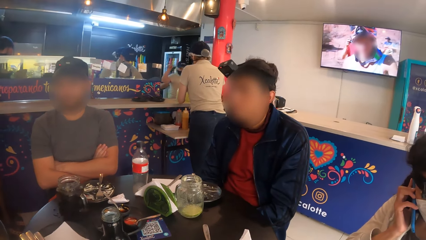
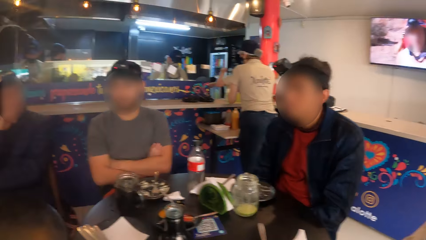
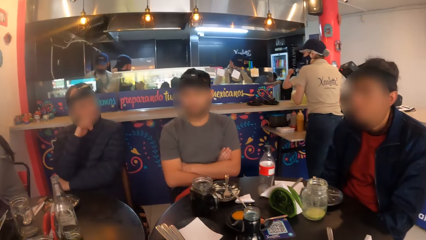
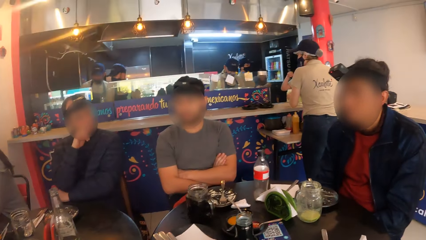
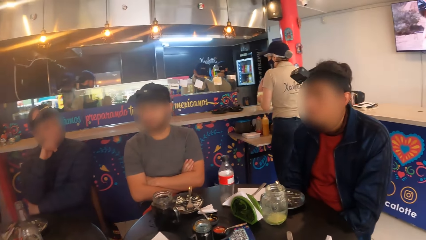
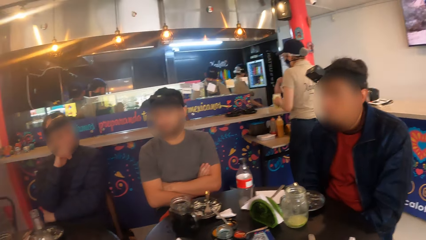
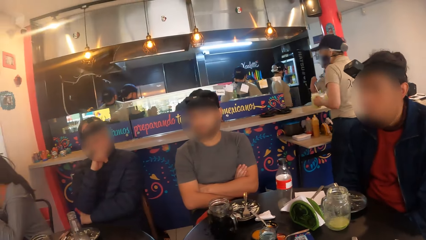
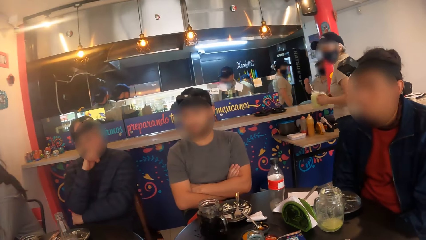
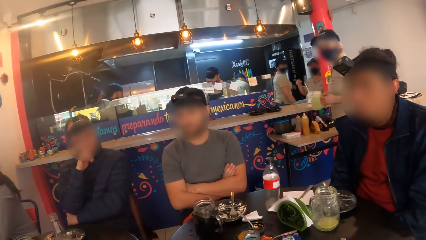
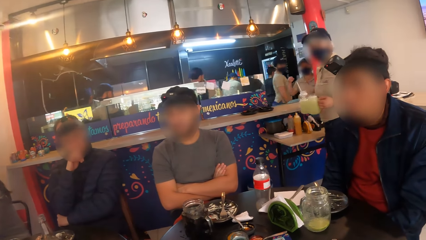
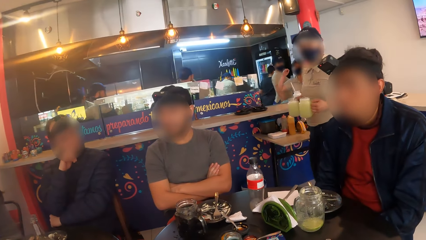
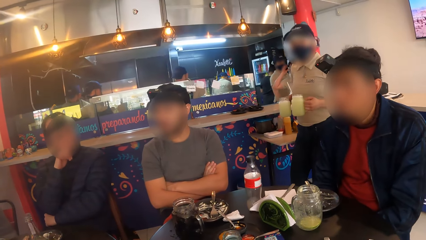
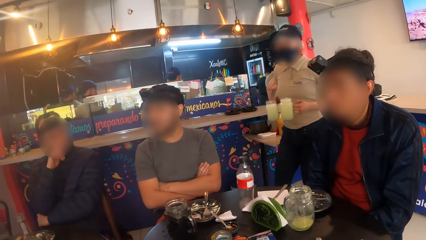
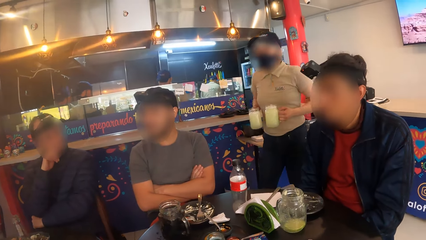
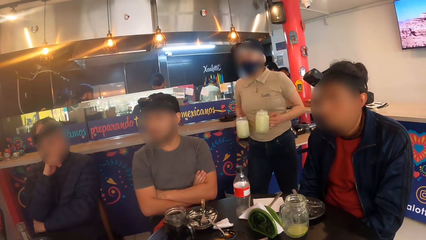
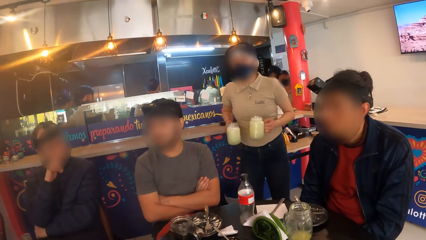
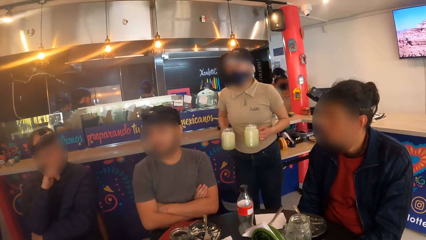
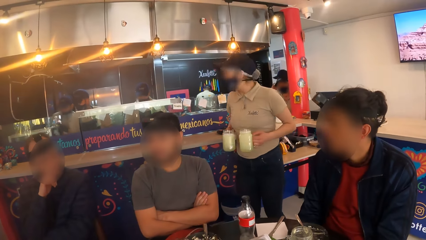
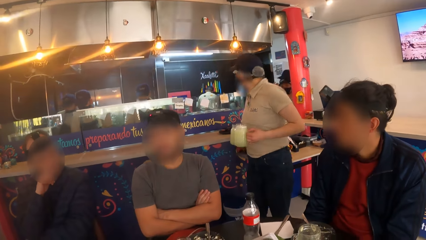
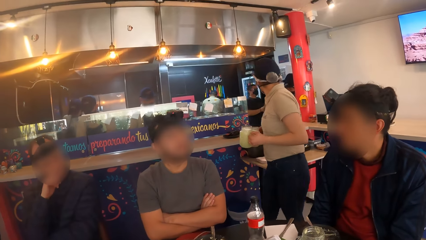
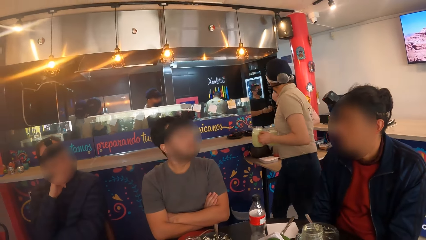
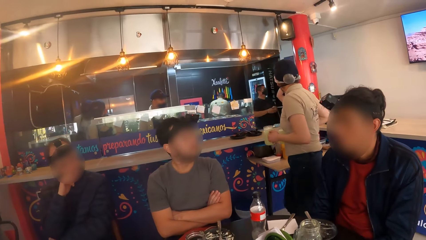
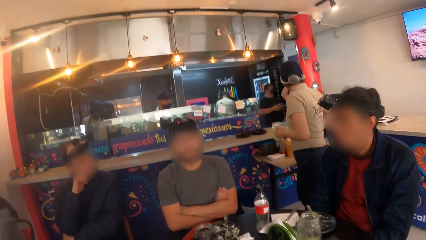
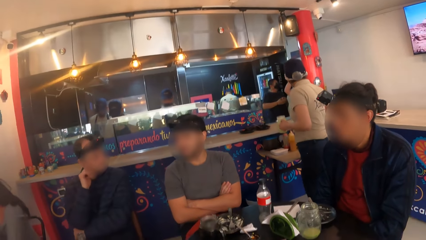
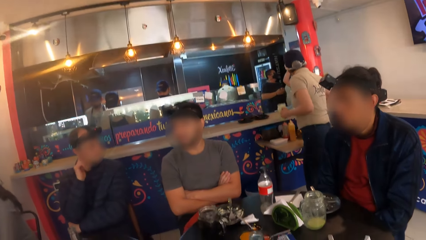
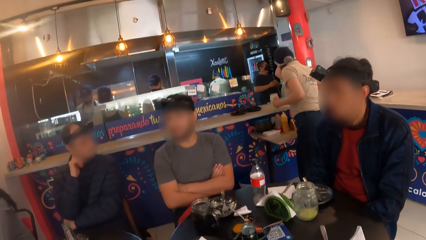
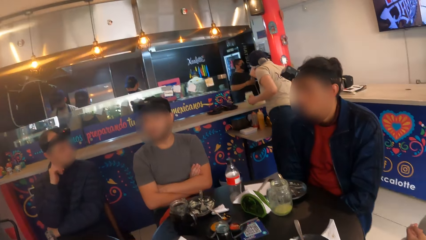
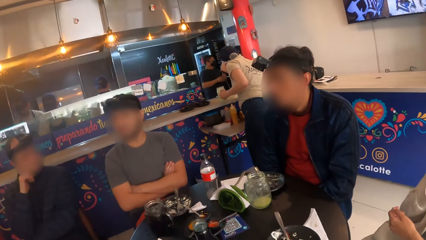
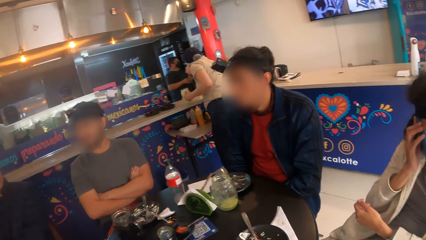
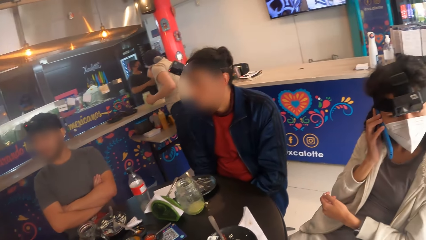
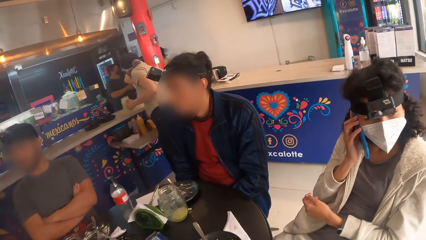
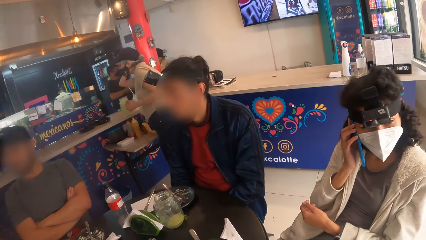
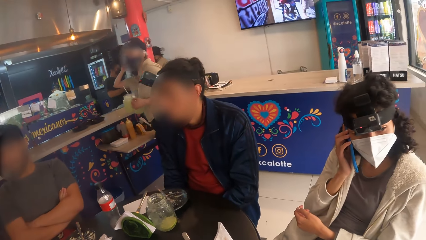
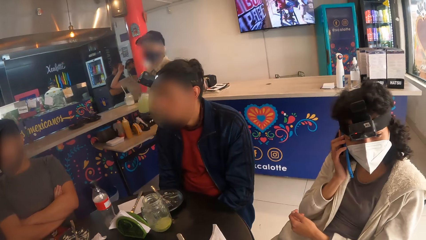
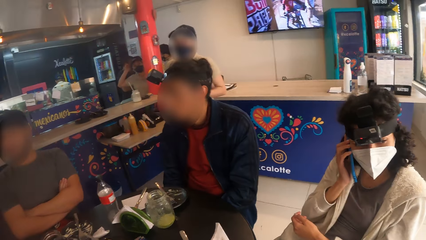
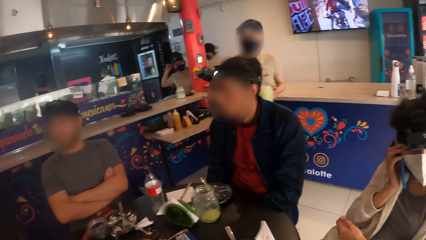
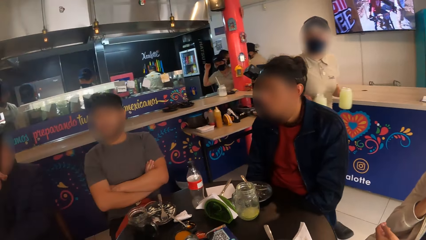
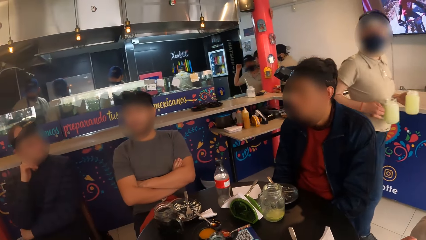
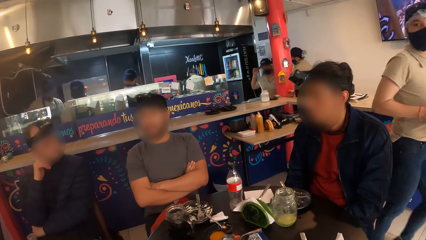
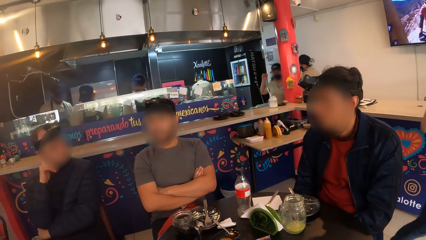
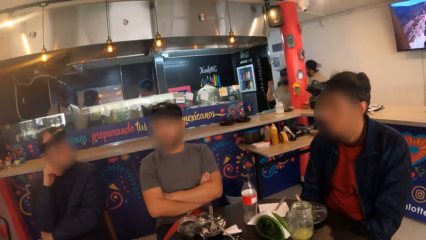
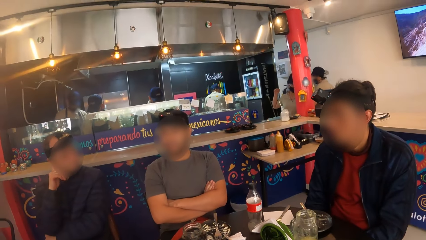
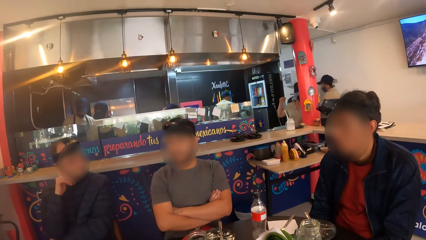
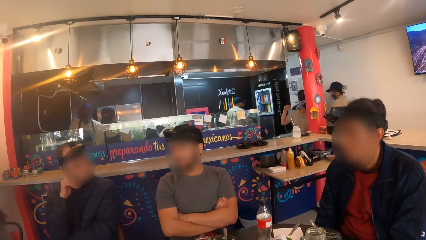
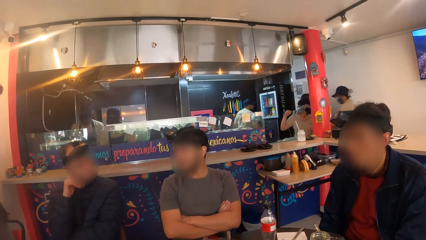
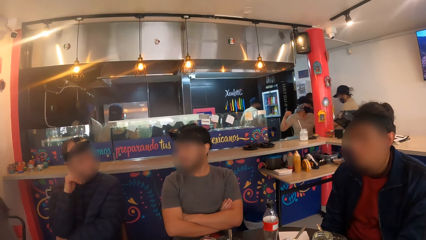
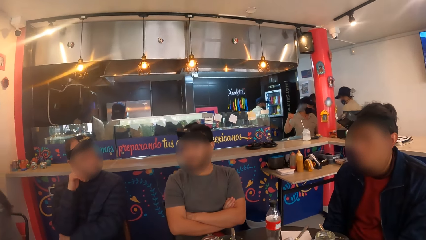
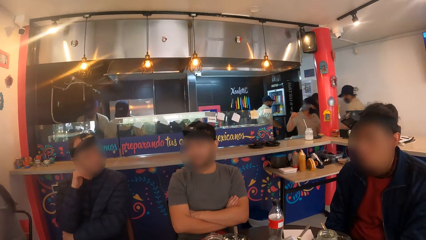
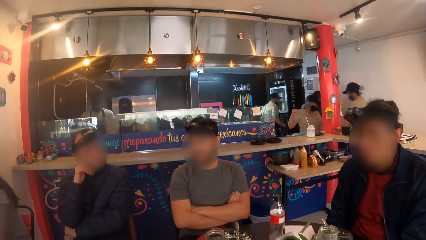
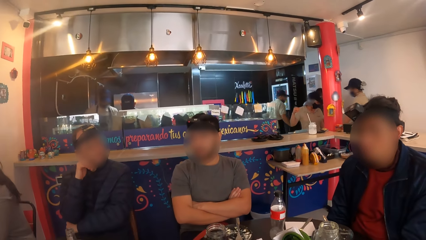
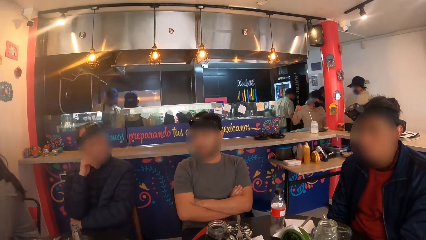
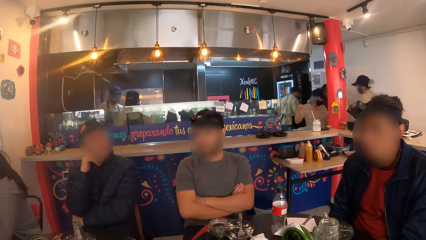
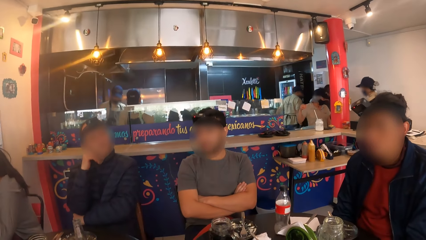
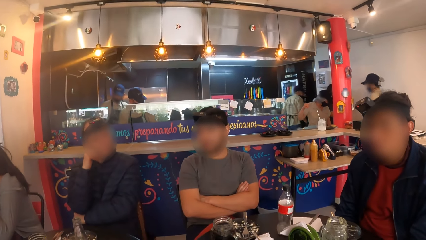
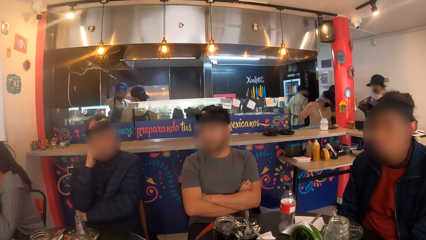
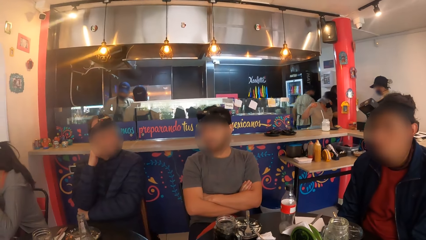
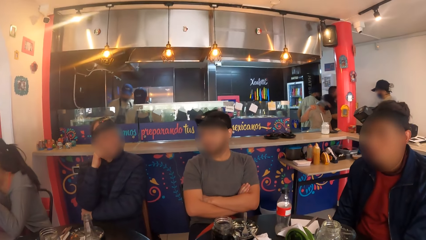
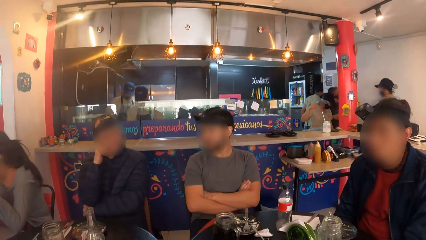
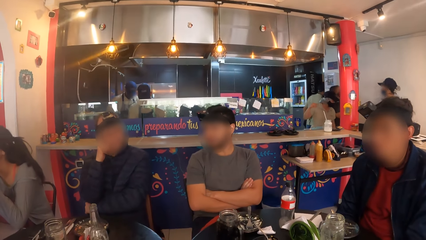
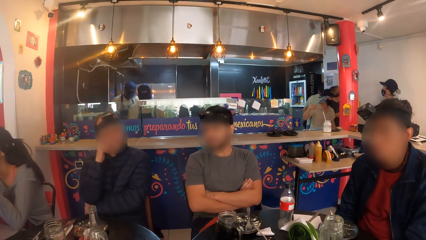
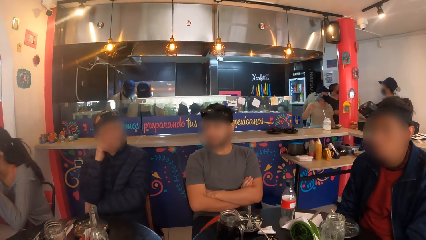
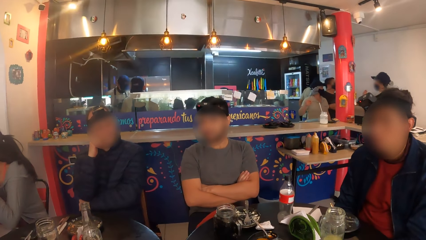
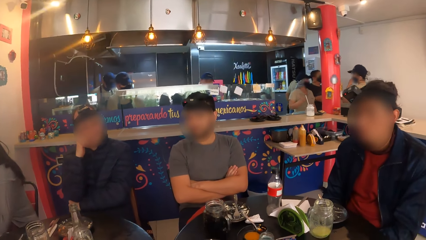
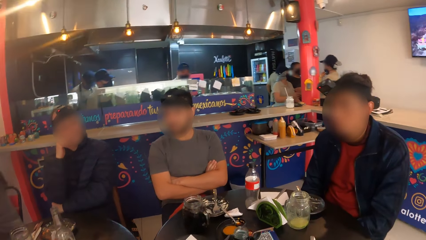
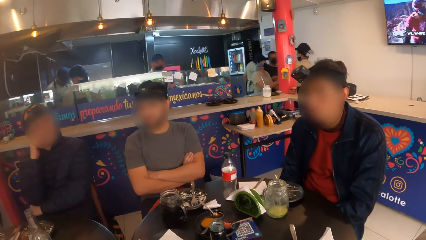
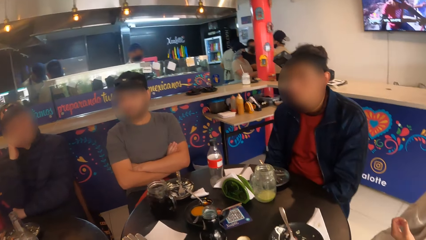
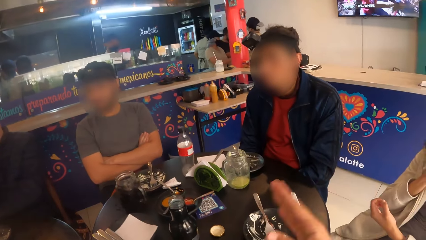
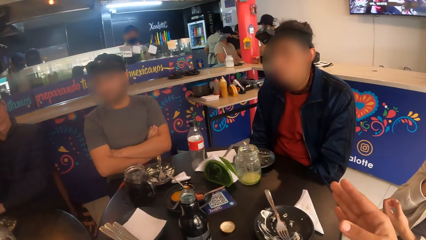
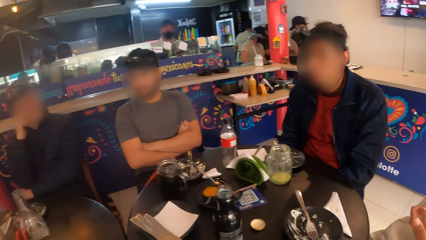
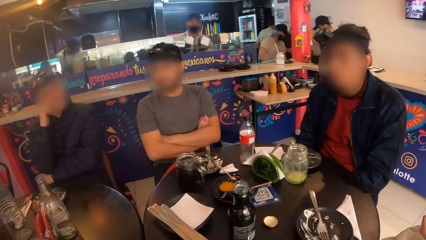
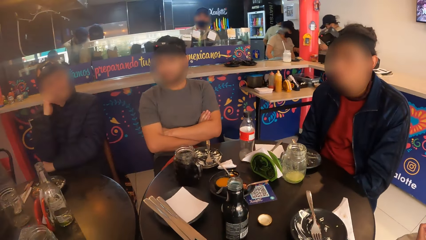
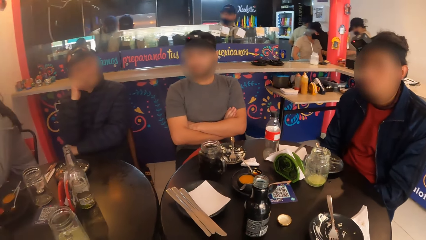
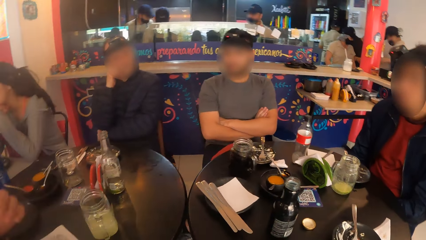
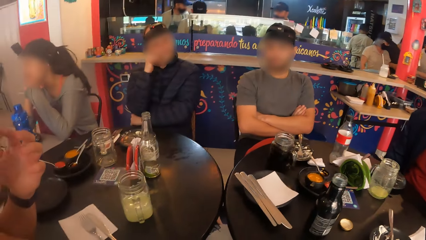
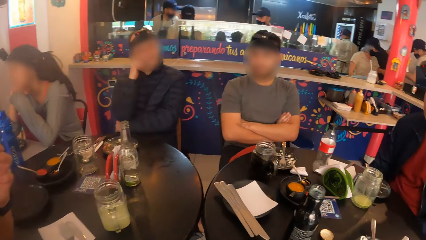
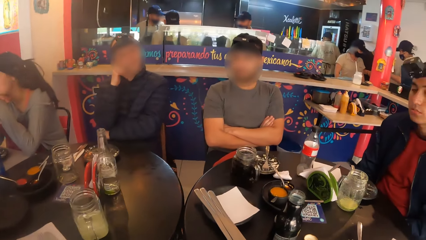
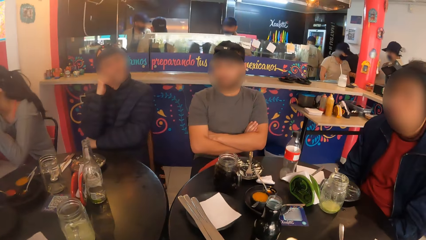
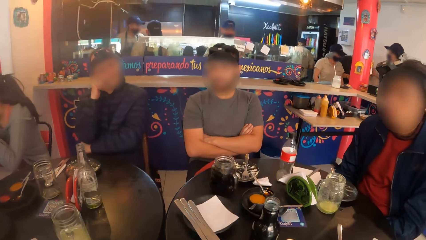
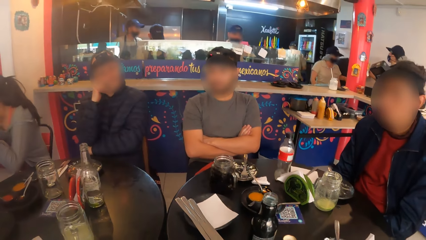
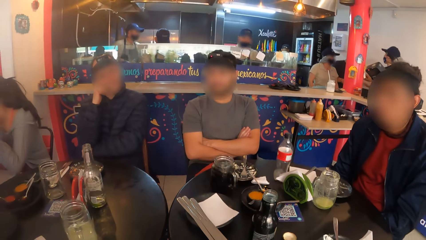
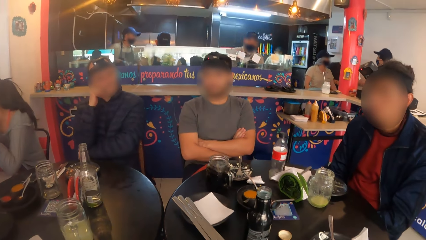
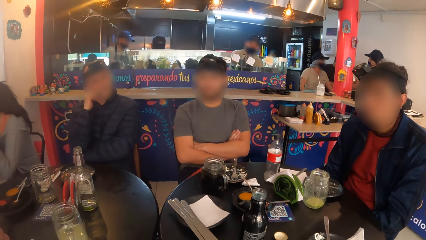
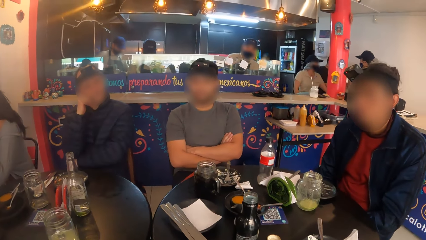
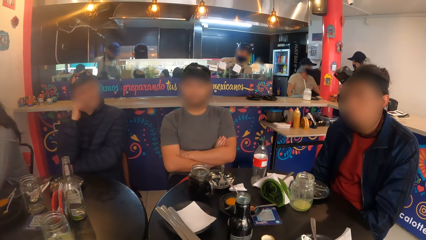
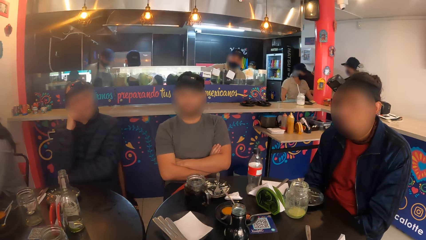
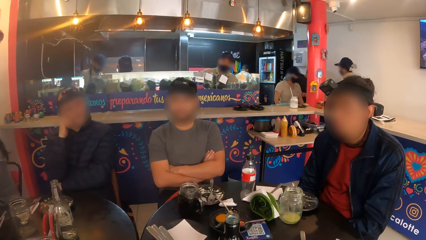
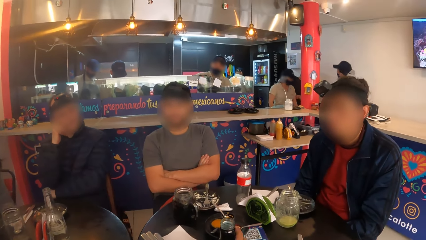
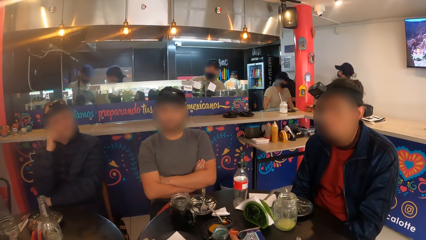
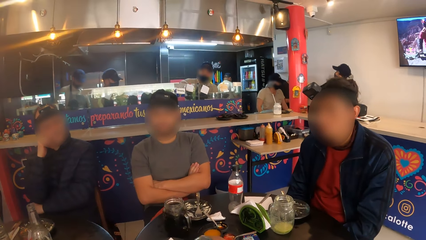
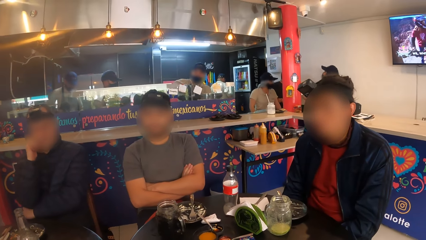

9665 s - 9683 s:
A waiter holds two cups of juice with both hands.
